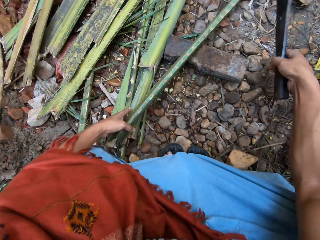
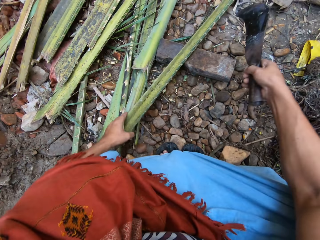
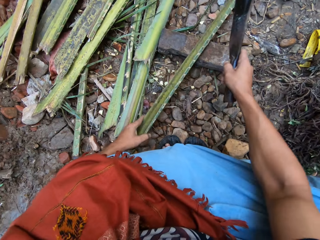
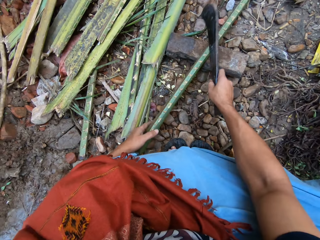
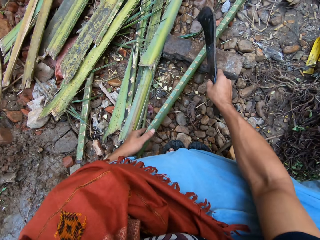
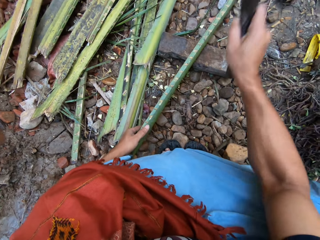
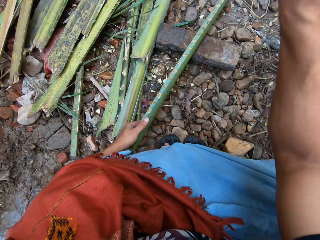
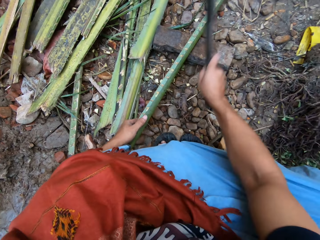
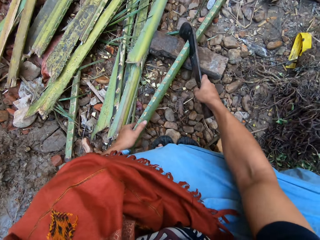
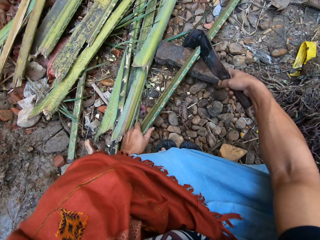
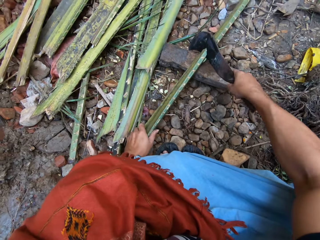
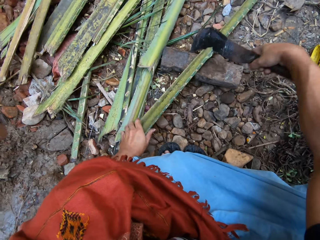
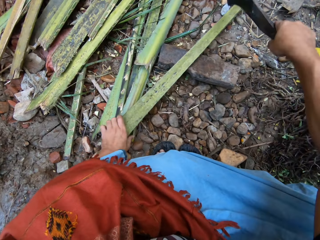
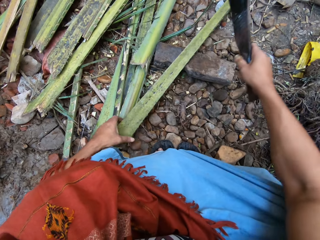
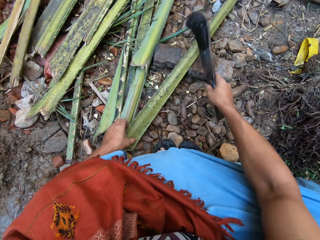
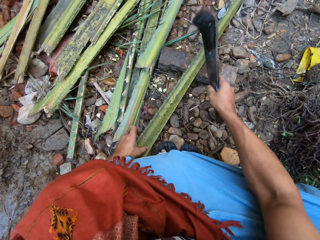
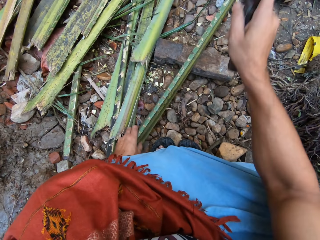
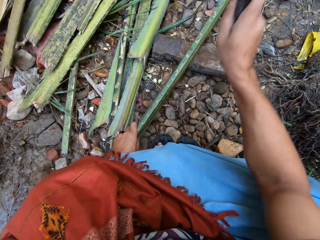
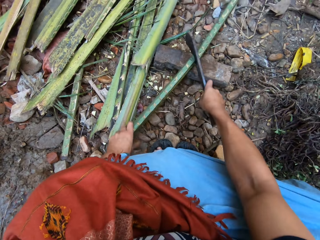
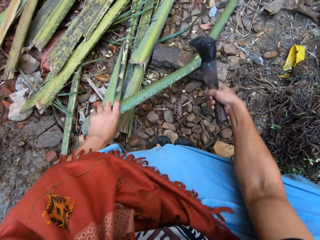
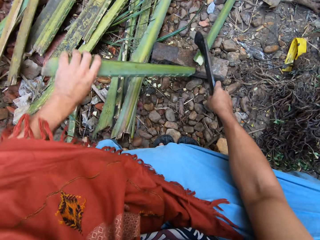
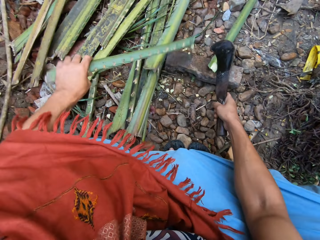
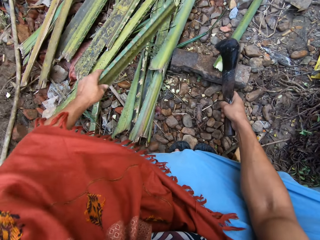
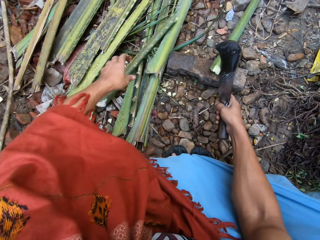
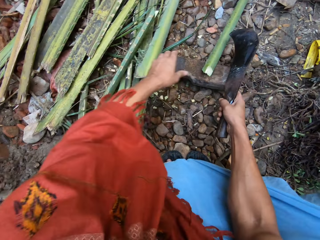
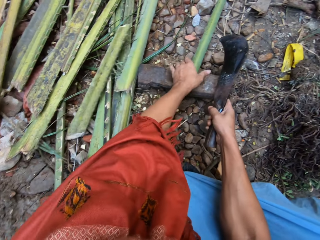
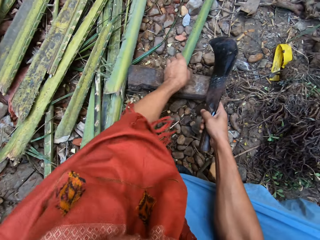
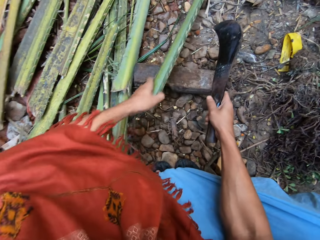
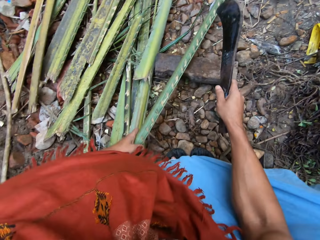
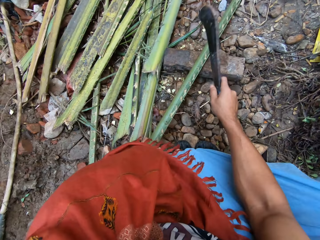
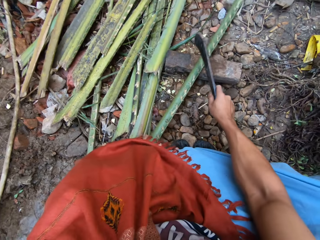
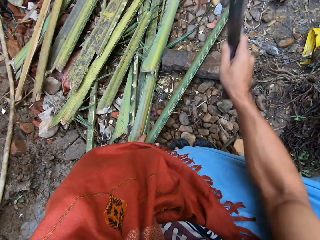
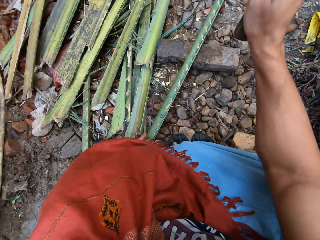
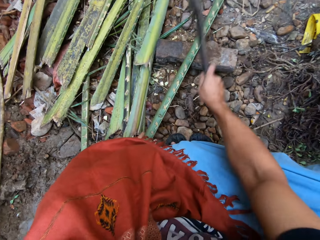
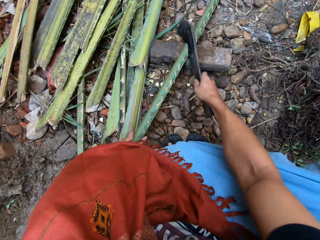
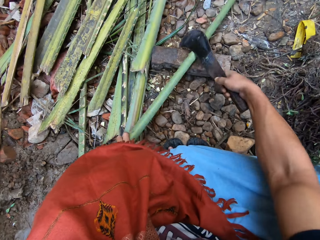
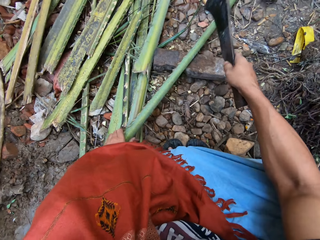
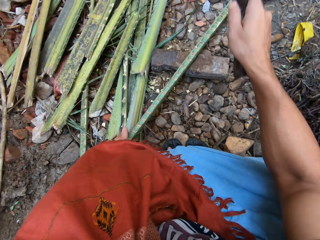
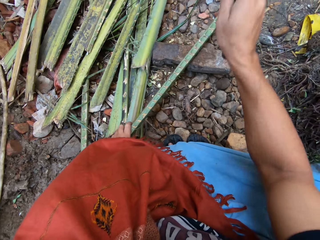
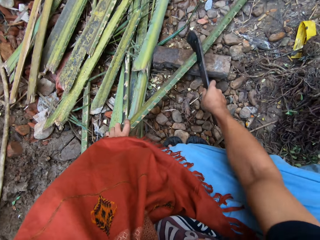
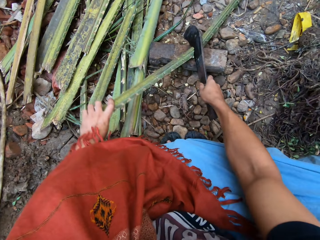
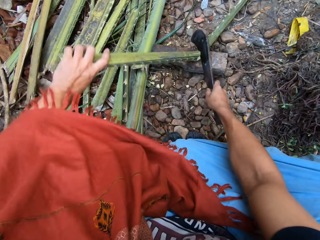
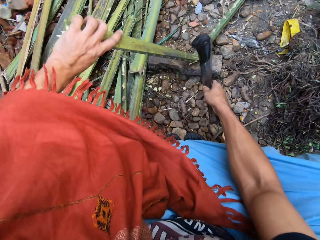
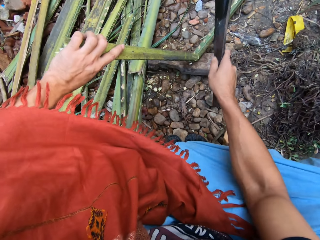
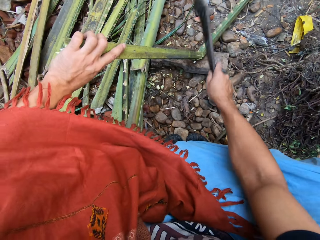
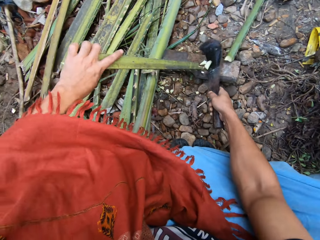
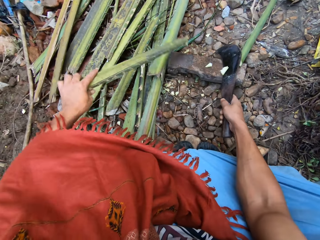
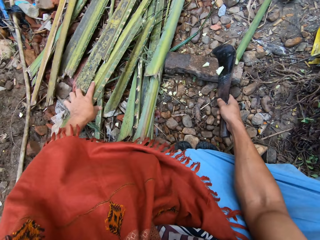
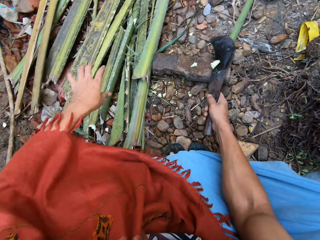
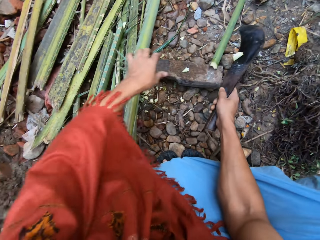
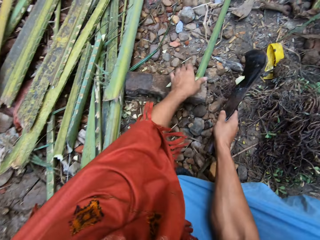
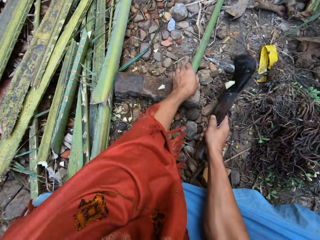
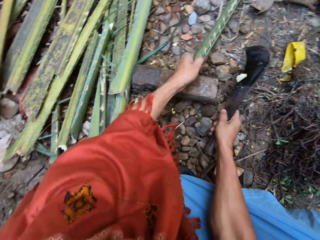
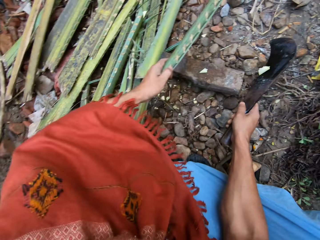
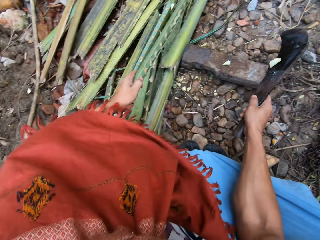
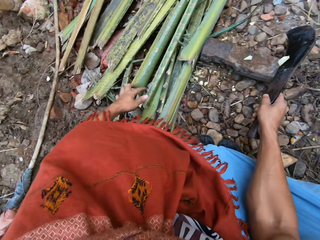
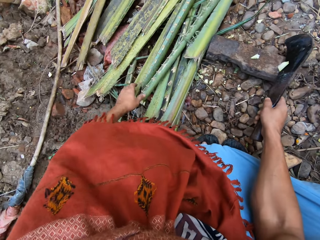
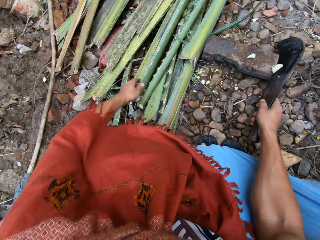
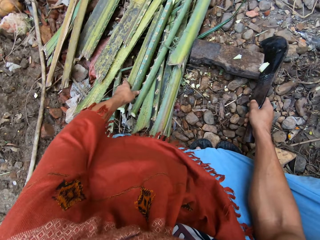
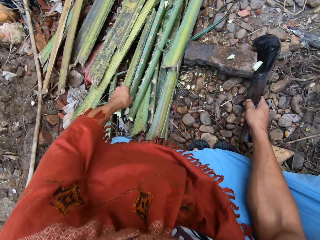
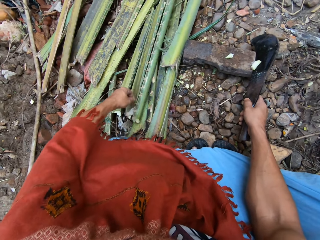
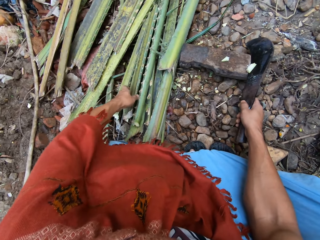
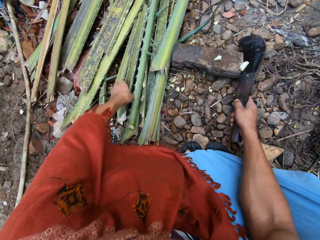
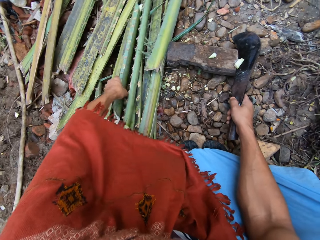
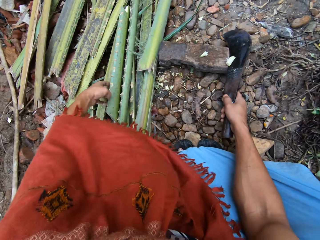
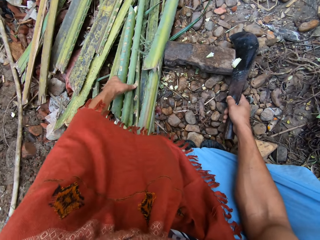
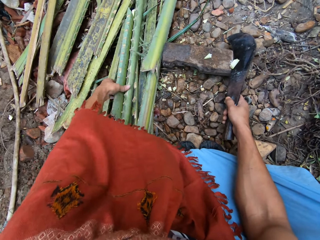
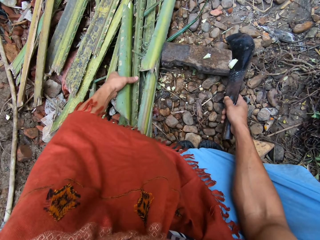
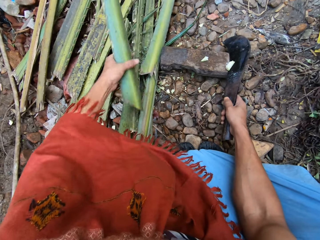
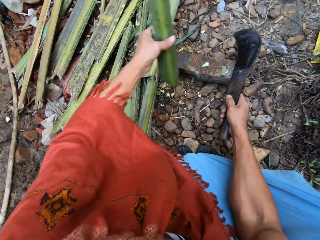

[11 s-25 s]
The camera wearer picks up a machete. He cuts the tree branch or coconut leaves into two with the knife or machete. He lifts the machete. He cuts one half of the tree branch into two with the knife. He drops the coconut leaves, picks up the coconut leaves, pulls the coconut leaves and lifts the machete. He puts the tree branches together. He drops the coconut leaves, picks up the coconut leaves, pulls the coconut leaves and drops the coconut leaves. He picks another tree branch from the ground with his left hand.

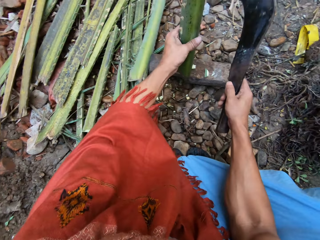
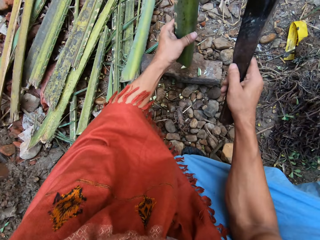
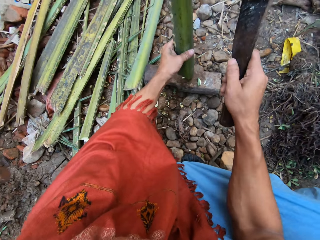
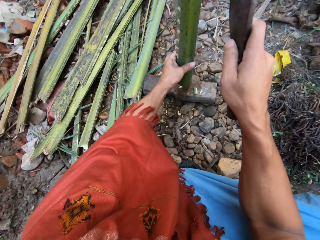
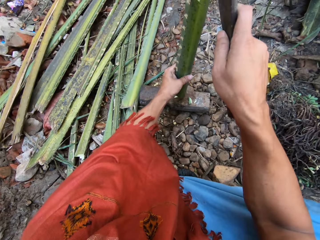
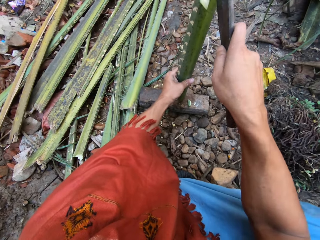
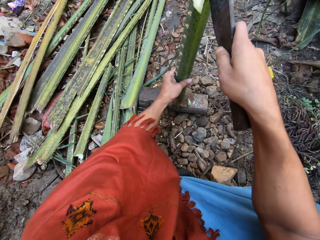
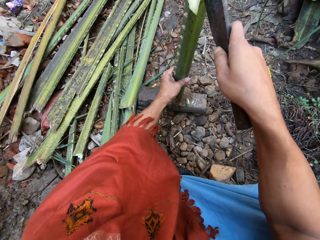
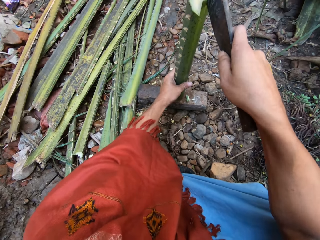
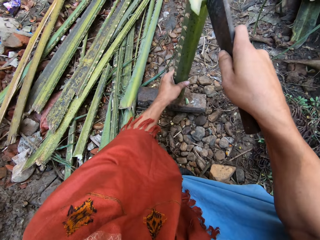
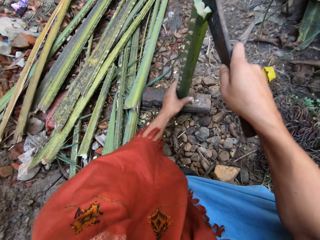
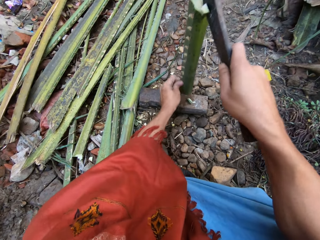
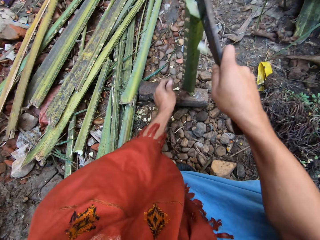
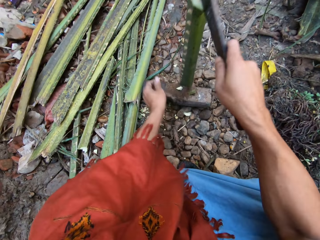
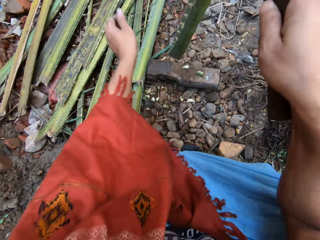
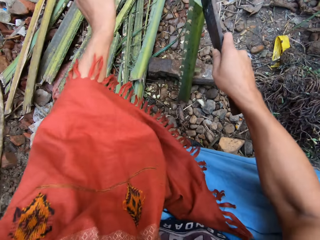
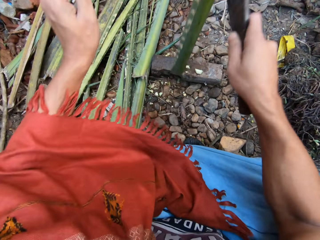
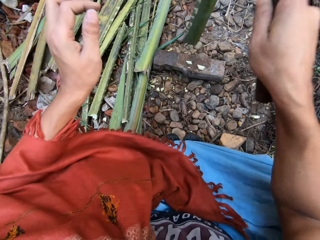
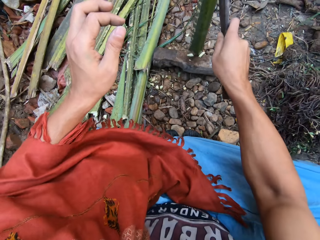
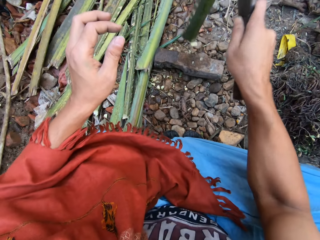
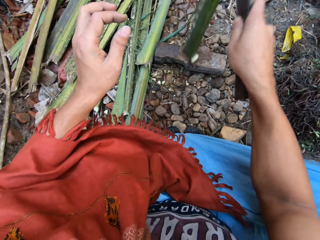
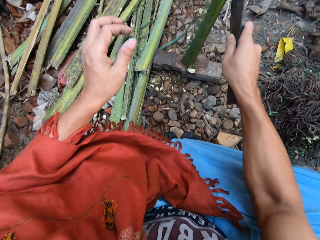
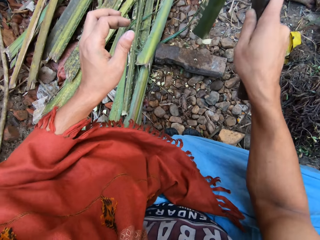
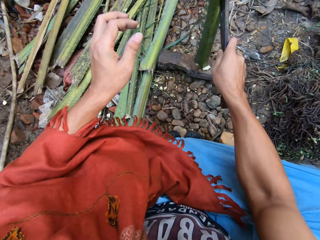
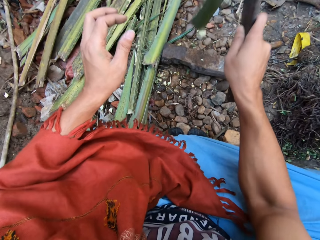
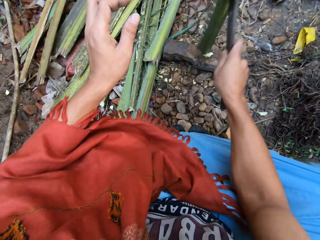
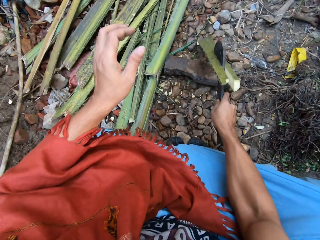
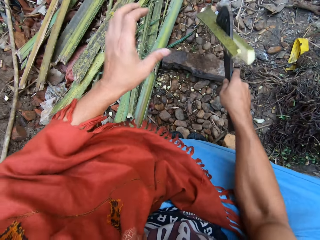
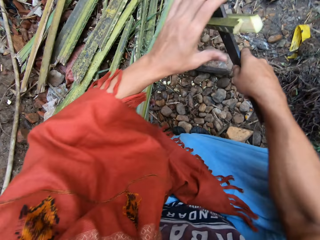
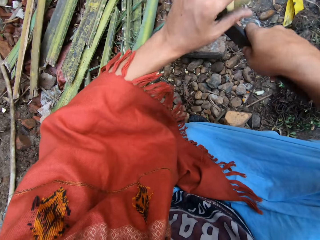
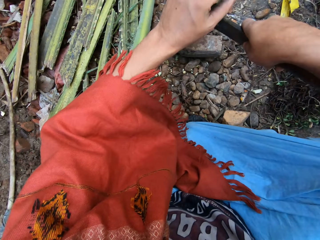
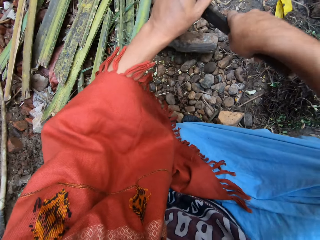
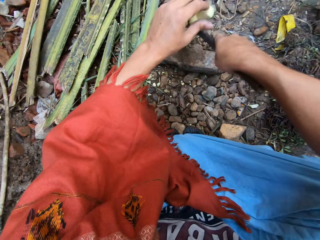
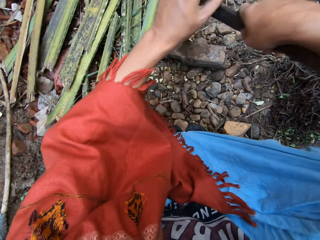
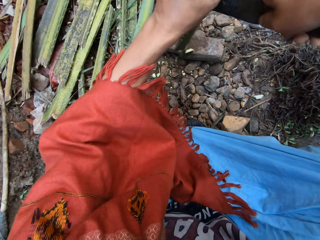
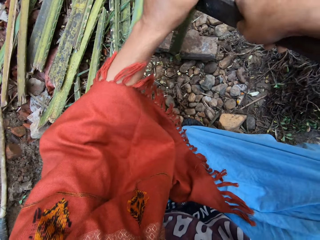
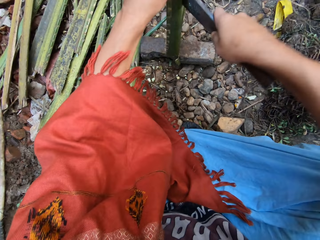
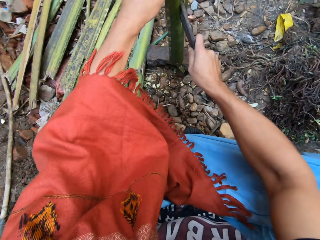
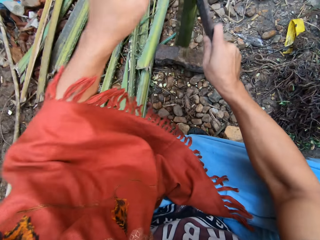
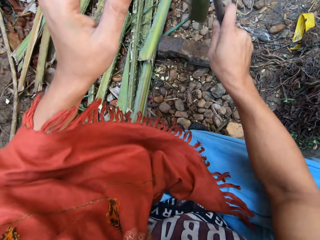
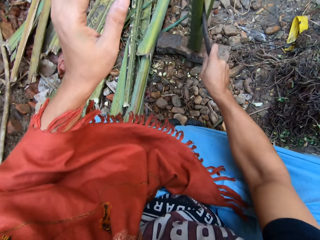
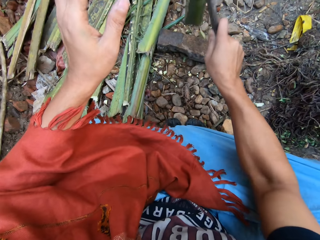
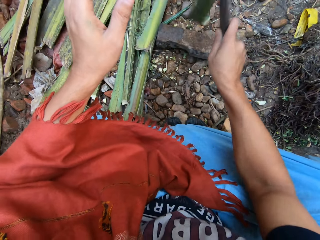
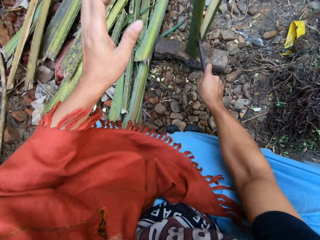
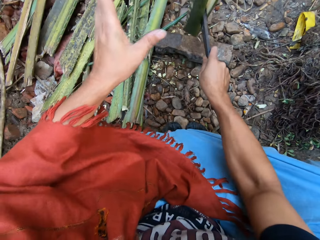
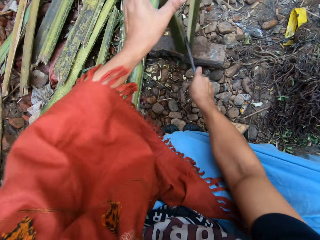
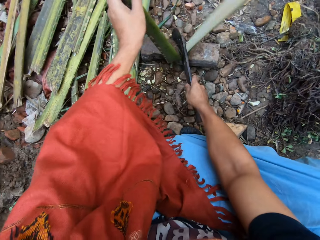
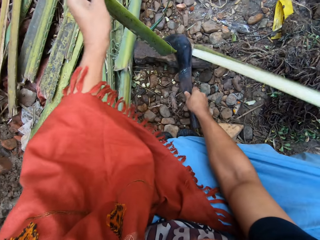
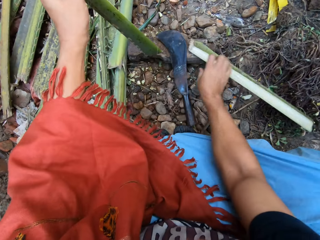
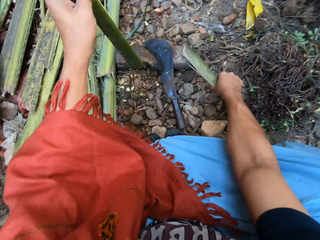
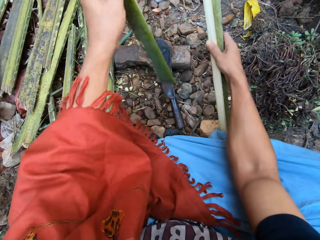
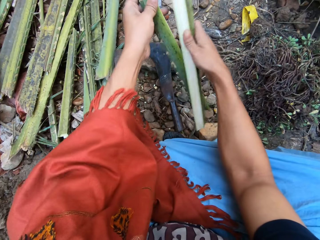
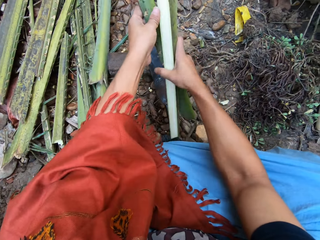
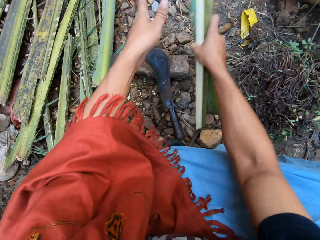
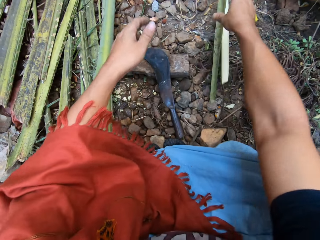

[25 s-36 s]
The camera wearer cuts the tree branch or coconut leaves in half with the knife. They drop the knife on the metal block on the ground. They pick one half of the tree branch from the ground, put the tree branches together and hold the coconut leaves.
